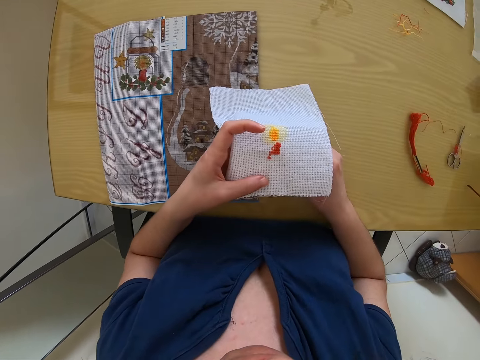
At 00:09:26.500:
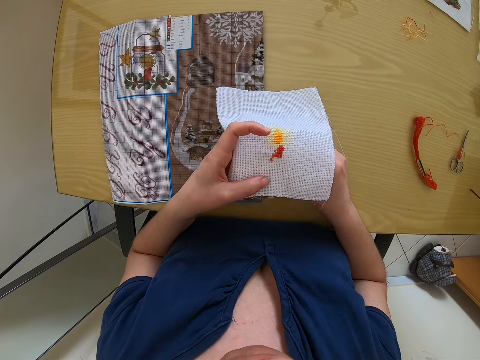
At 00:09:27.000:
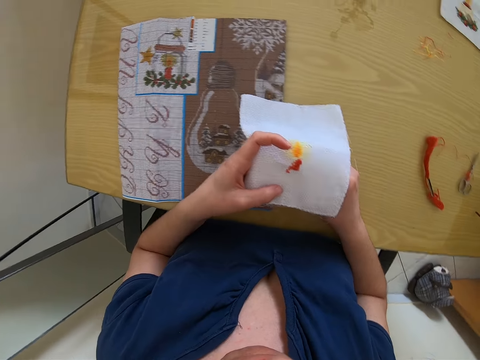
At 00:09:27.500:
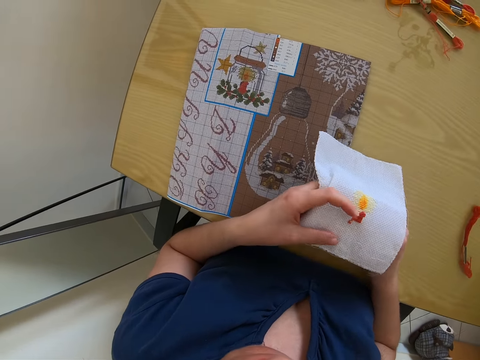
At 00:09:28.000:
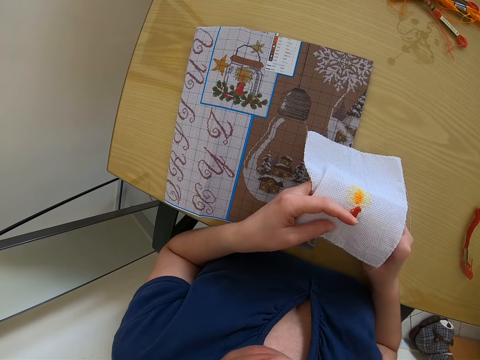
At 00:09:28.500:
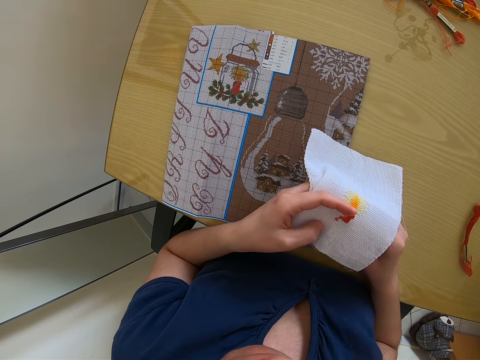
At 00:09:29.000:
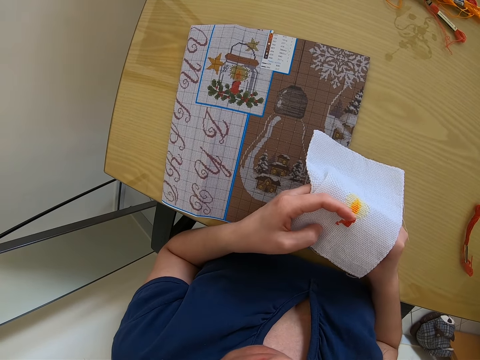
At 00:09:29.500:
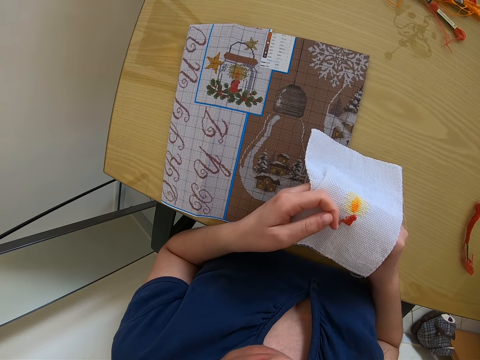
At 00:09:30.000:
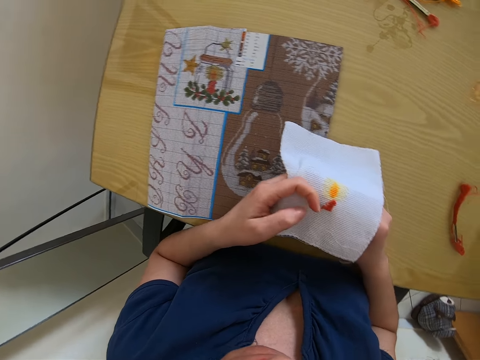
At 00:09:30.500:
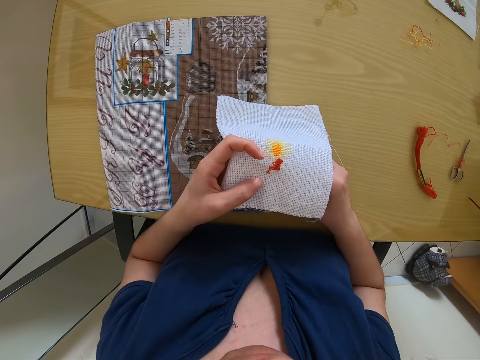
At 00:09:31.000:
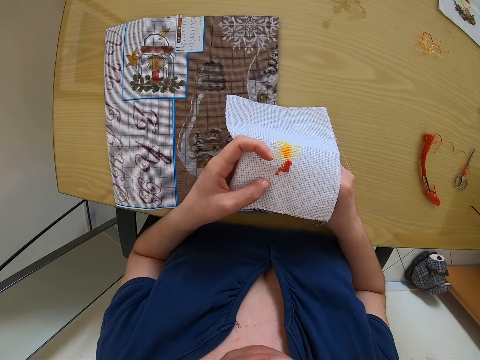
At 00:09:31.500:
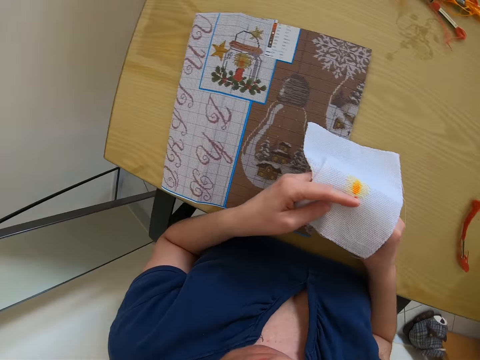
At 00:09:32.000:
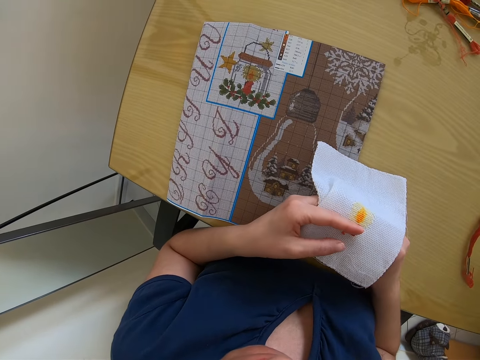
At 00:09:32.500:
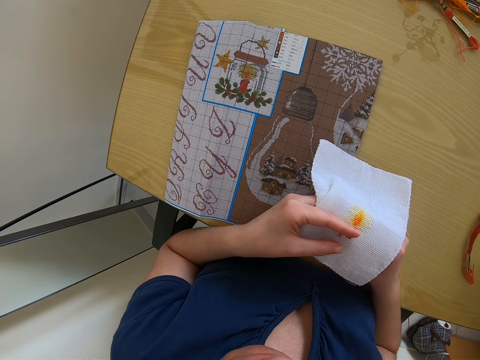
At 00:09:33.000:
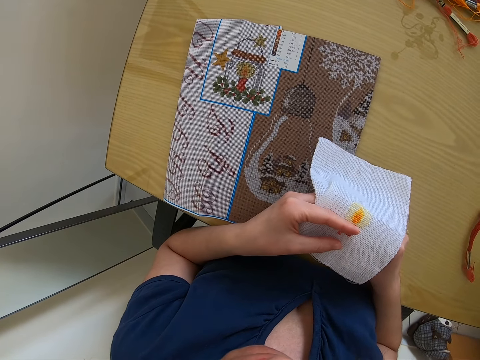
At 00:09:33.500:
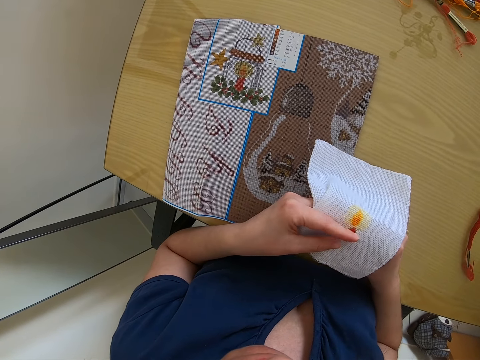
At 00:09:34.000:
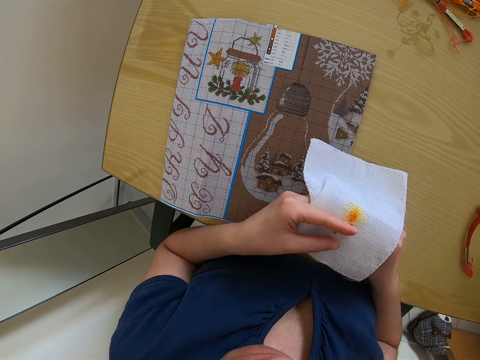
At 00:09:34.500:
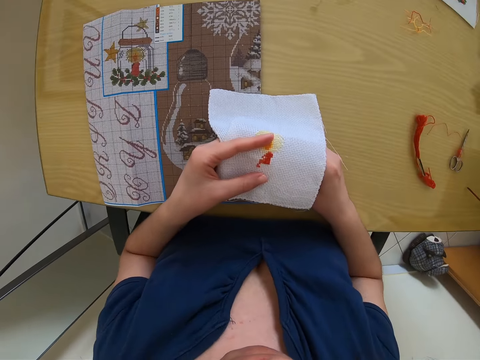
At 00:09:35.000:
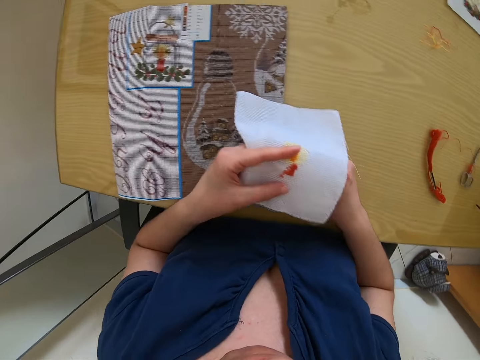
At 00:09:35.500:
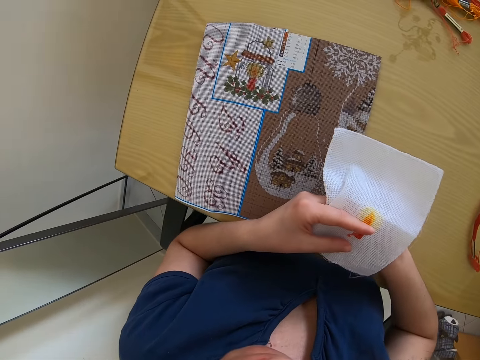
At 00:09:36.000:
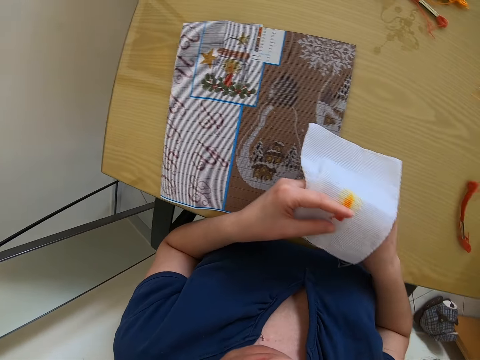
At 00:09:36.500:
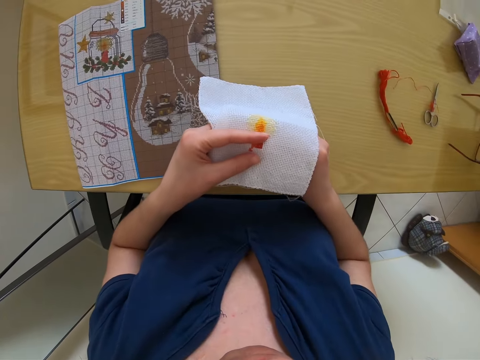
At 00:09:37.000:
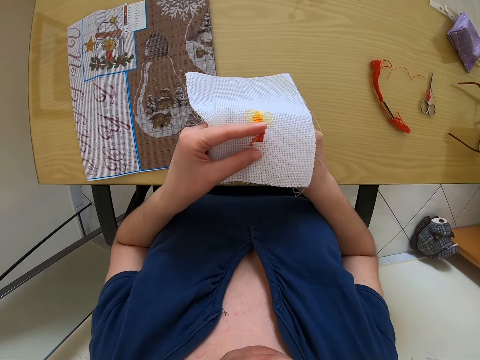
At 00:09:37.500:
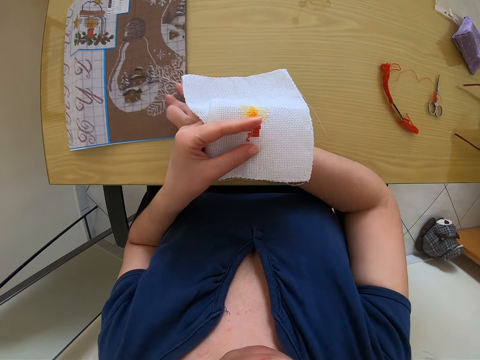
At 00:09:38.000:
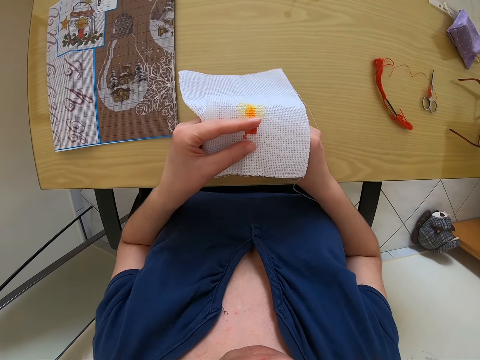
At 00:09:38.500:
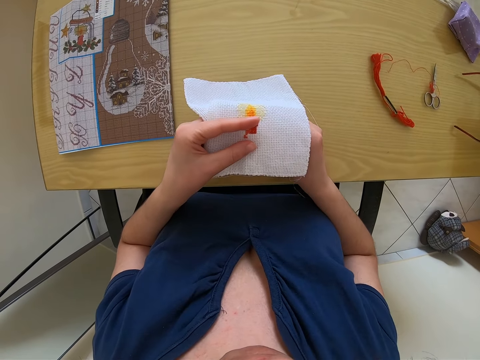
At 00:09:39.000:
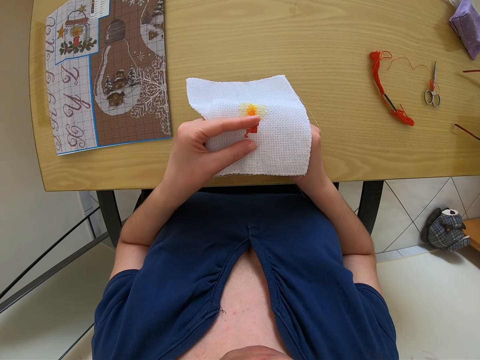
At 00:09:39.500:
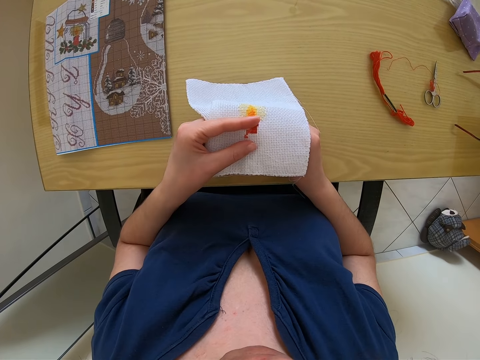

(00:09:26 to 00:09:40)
The camera wearer looks at the fabric. She looks at the embroidery. She looks at the fabric. She looks at the embroidery. She looks at the fabric. She shifts the brown fabric on the desk with her right hand. She pushes the embroidery. She passes the threaded needle in her right hand into the fabric in her left hand. She embroiders the white fabric in her left hand with the threaded needle in her right hand.

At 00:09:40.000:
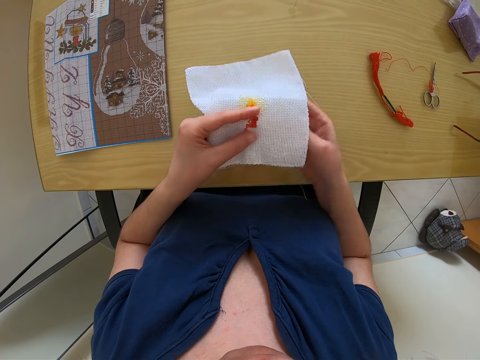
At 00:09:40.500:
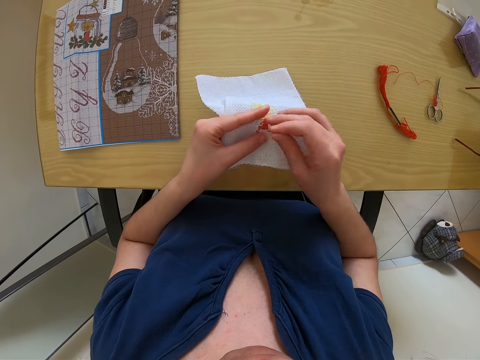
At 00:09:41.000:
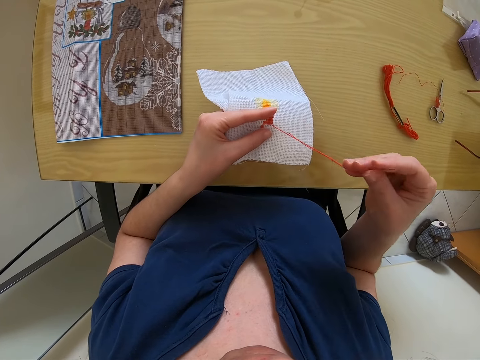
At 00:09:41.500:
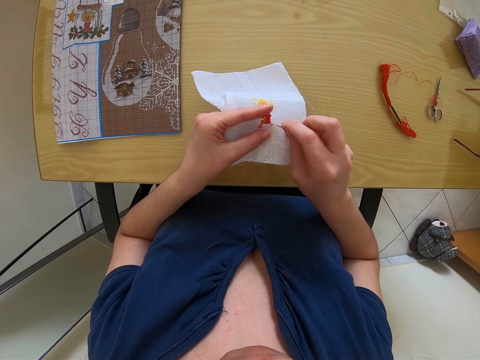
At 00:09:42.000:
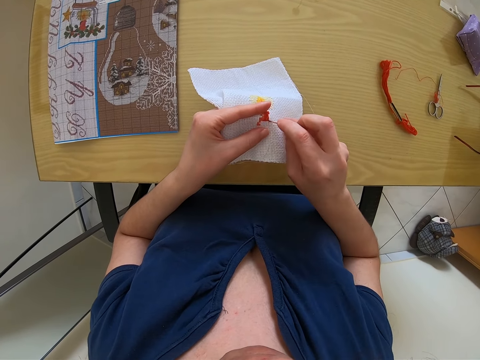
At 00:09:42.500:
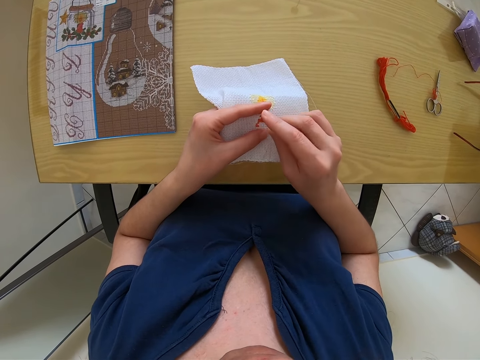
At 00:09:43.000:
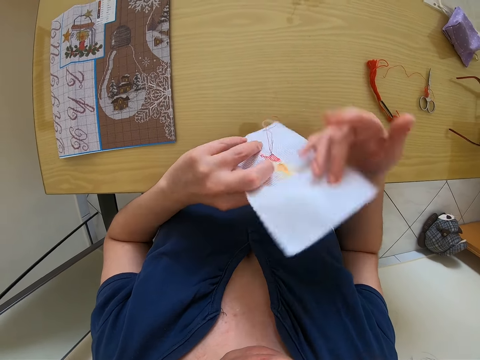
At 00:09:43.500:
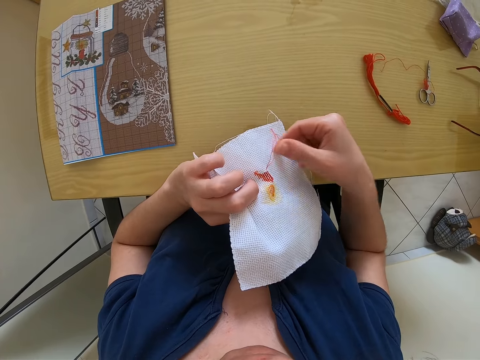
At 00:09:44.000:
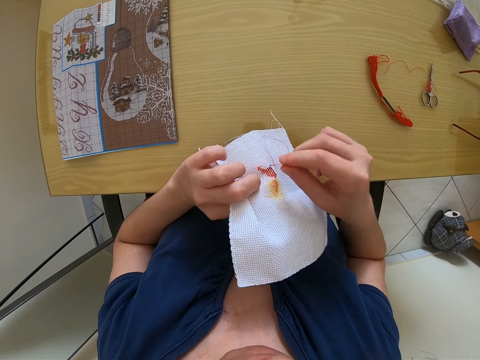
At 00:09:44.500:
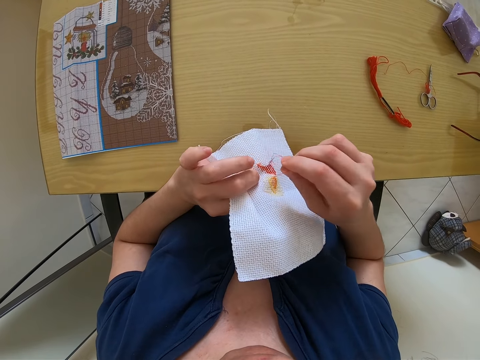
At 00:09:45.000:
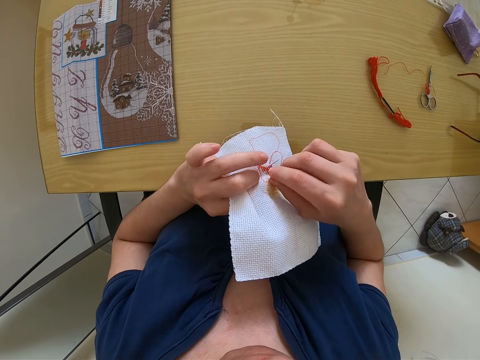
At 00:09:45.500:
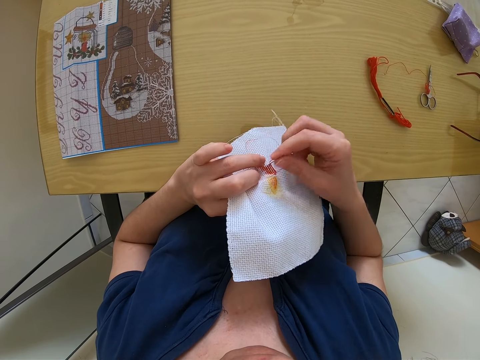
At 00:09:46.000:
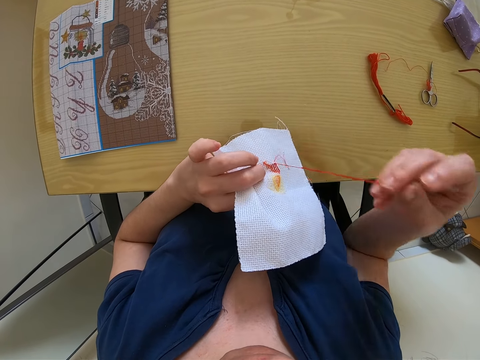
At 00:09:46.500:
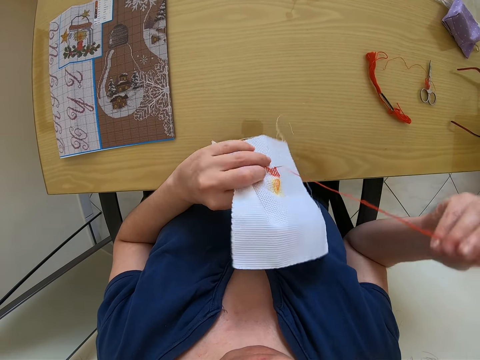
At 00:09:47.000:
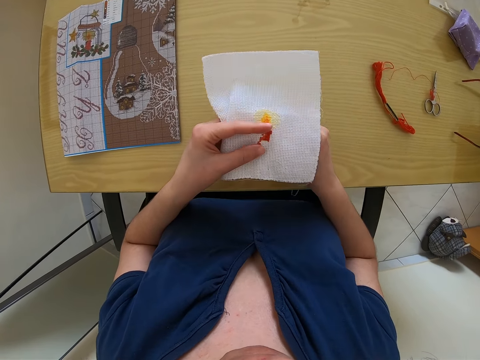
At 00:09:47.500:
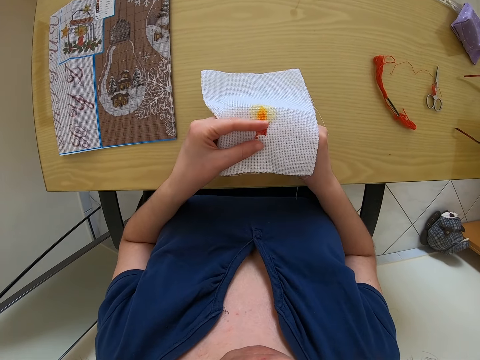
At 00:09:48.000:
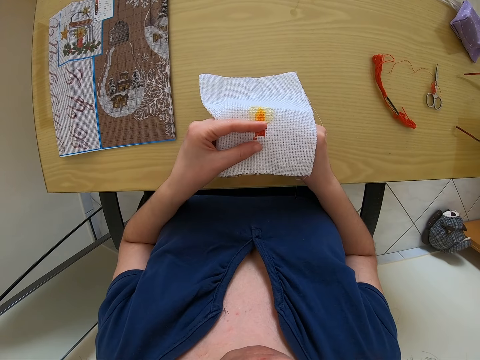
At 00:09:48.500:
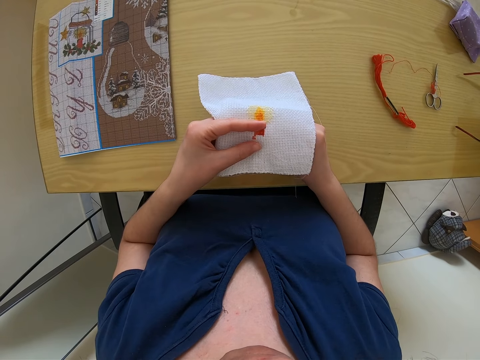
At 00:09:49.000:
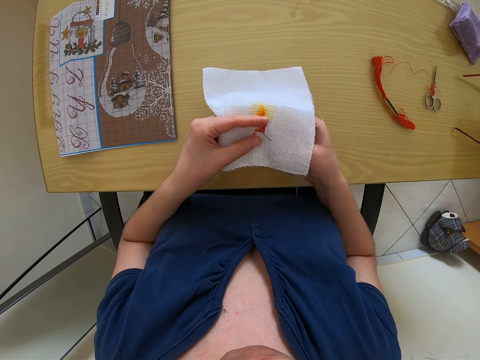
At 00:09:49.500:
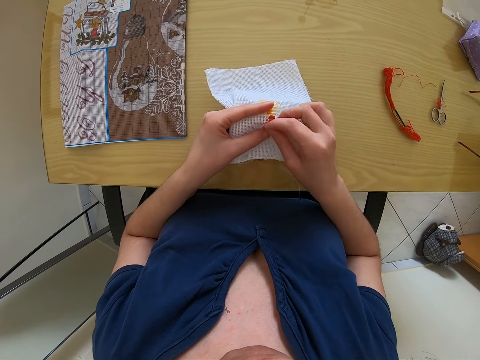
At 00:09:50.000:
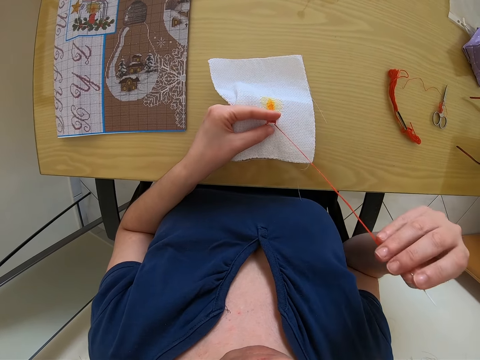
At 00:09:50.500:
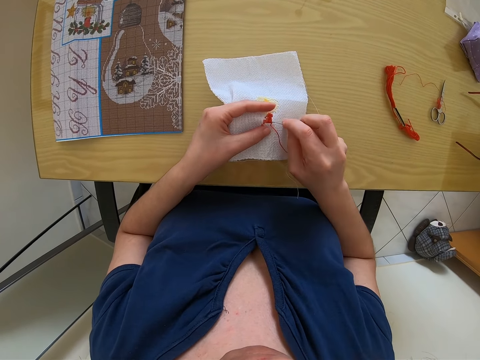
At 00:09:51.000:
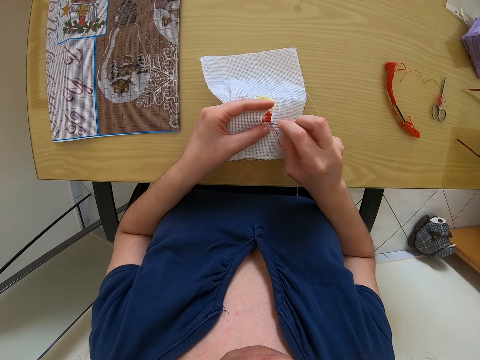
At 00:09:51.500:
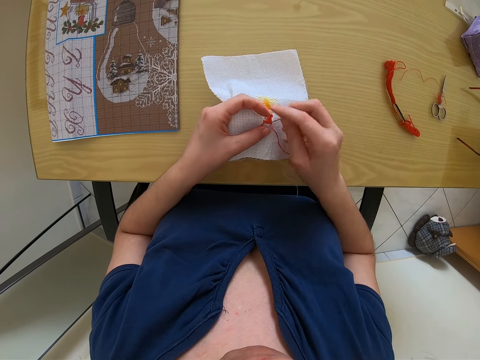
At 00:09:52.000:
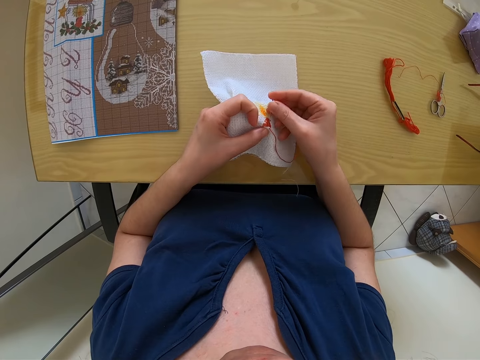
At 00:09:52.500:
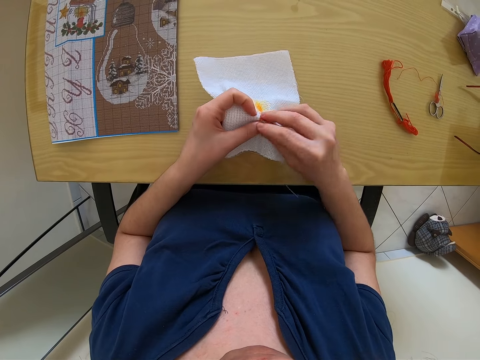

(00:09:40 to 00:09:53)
The camera wearer turns the fabric upside down. They sew the fabric.
